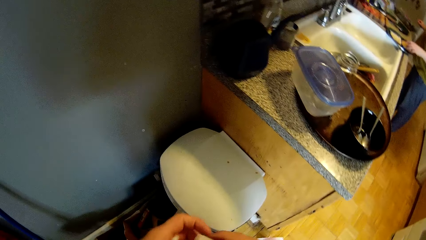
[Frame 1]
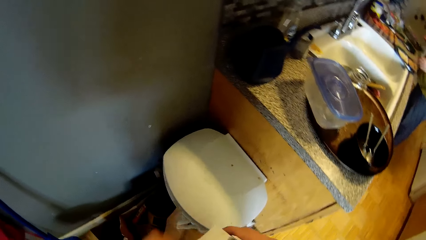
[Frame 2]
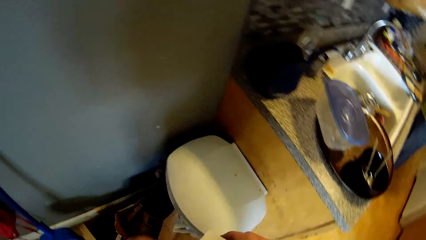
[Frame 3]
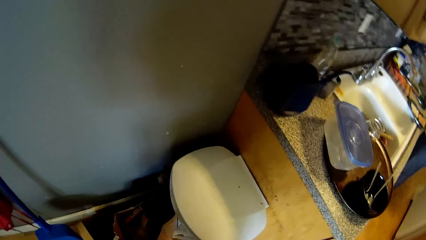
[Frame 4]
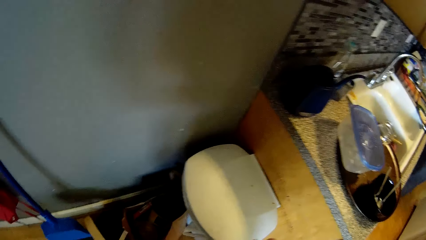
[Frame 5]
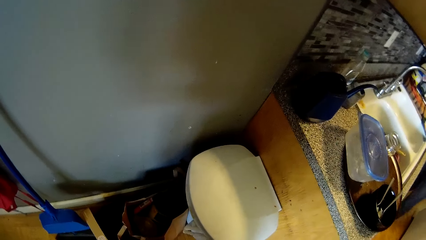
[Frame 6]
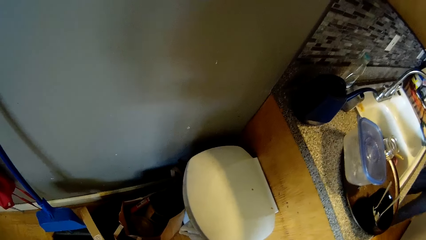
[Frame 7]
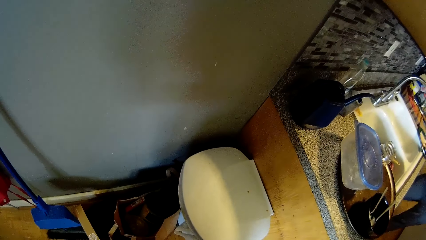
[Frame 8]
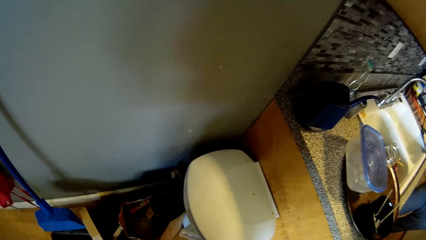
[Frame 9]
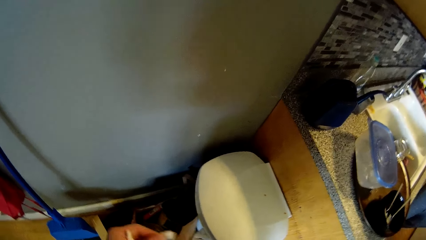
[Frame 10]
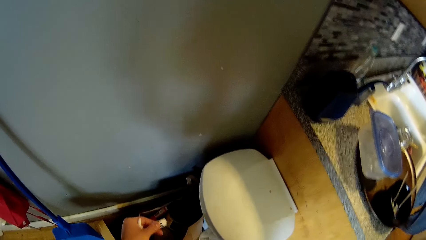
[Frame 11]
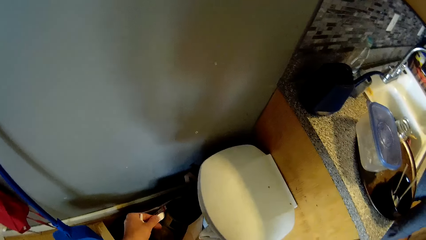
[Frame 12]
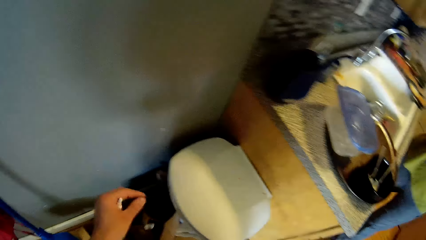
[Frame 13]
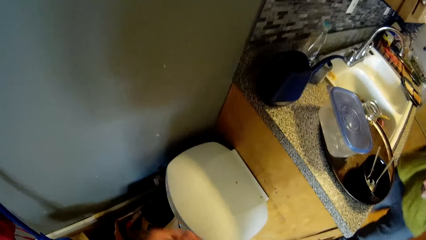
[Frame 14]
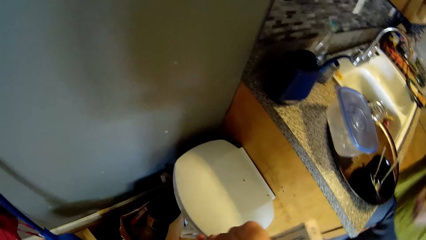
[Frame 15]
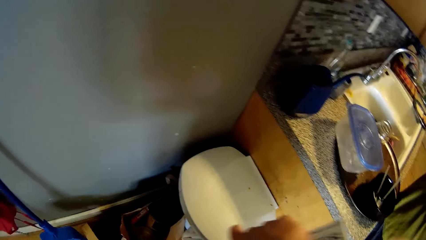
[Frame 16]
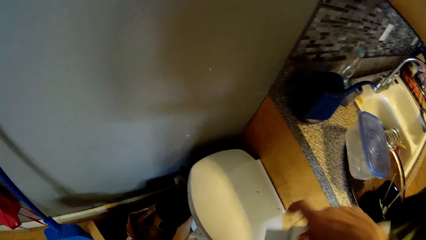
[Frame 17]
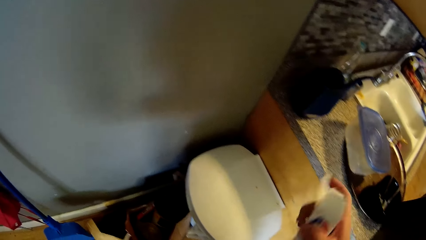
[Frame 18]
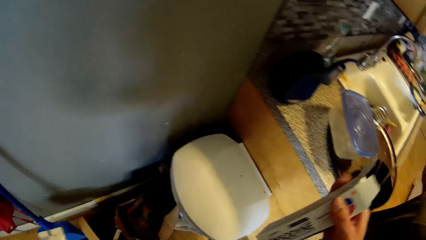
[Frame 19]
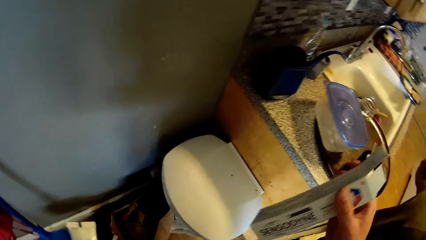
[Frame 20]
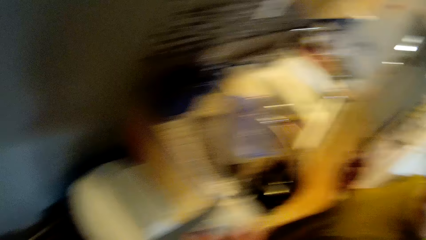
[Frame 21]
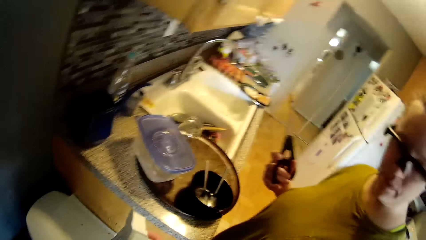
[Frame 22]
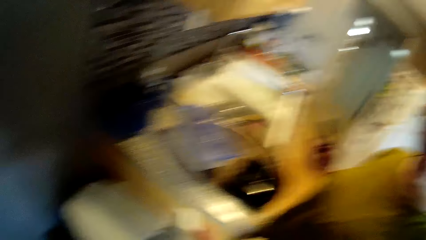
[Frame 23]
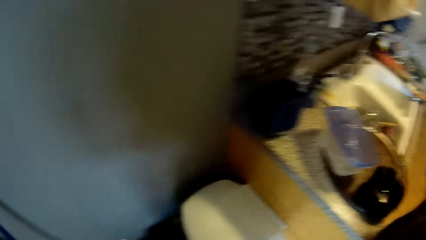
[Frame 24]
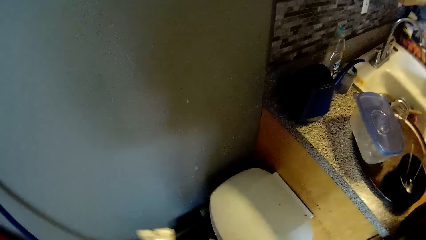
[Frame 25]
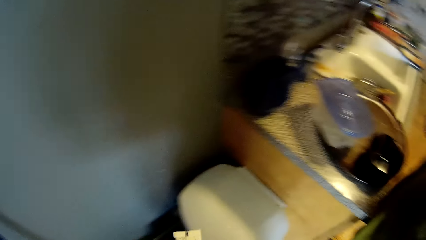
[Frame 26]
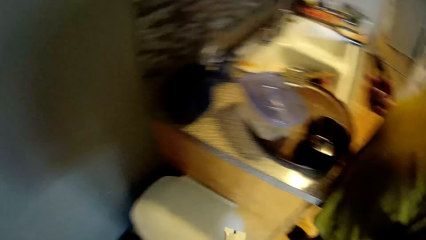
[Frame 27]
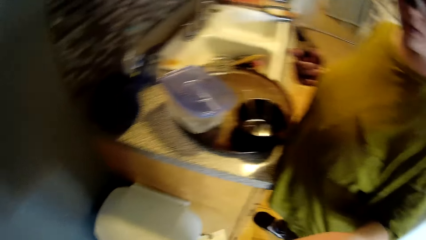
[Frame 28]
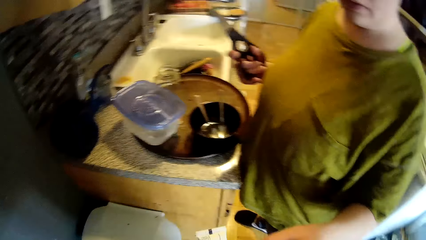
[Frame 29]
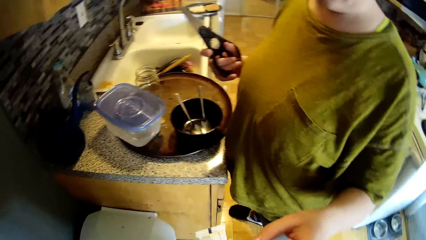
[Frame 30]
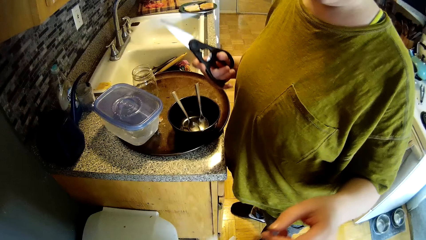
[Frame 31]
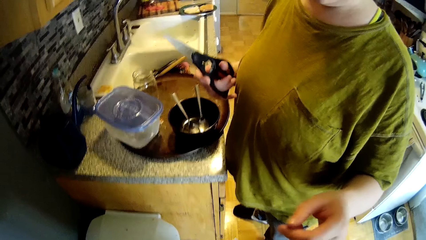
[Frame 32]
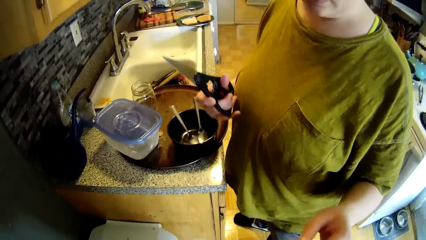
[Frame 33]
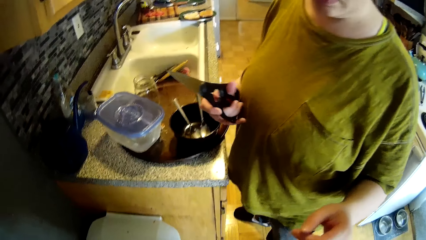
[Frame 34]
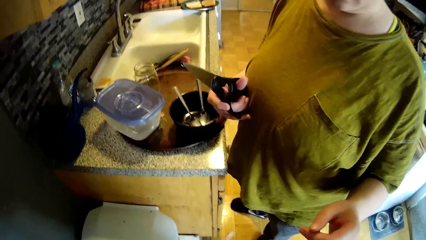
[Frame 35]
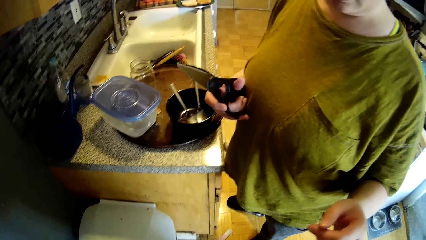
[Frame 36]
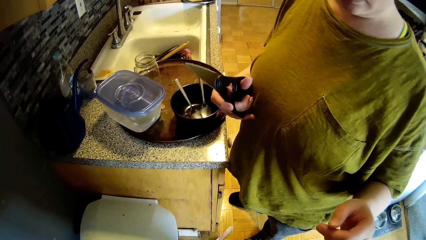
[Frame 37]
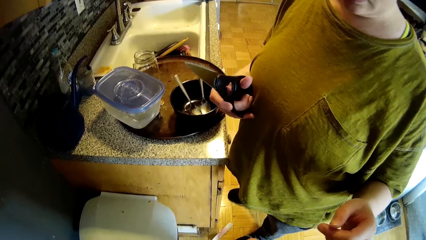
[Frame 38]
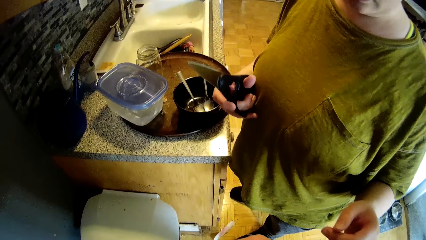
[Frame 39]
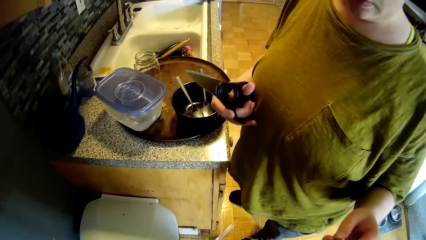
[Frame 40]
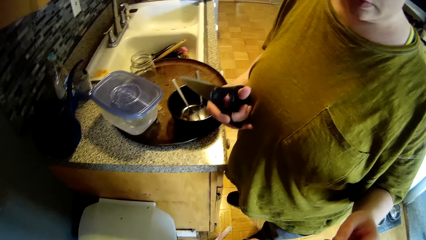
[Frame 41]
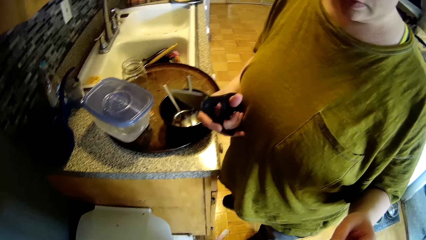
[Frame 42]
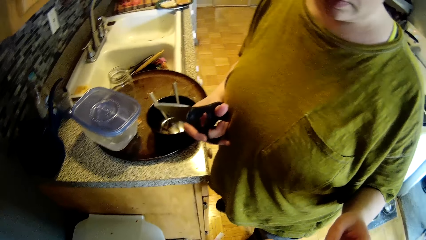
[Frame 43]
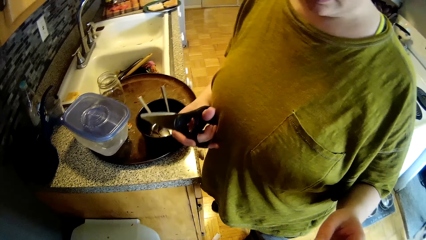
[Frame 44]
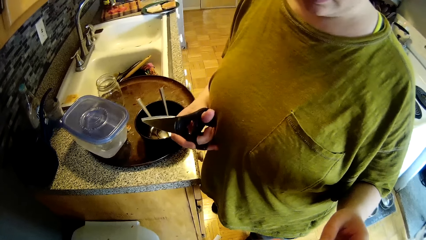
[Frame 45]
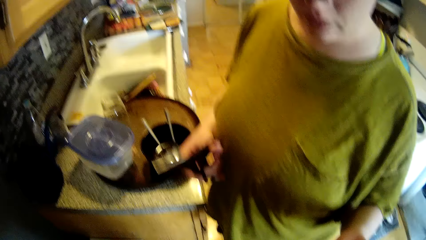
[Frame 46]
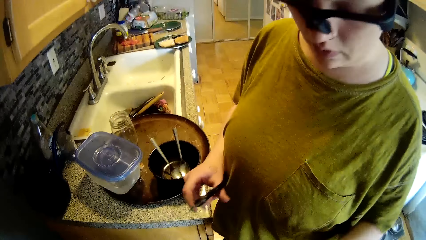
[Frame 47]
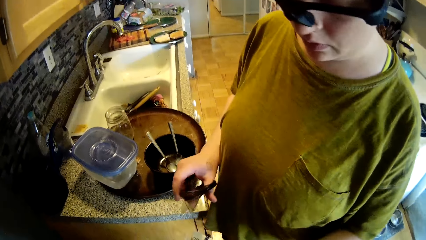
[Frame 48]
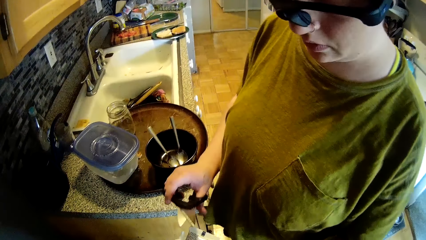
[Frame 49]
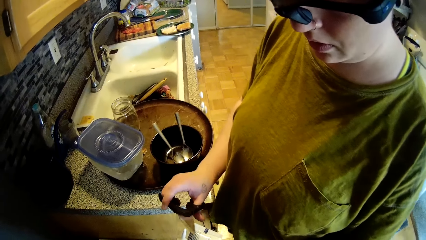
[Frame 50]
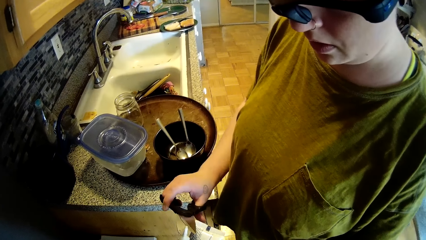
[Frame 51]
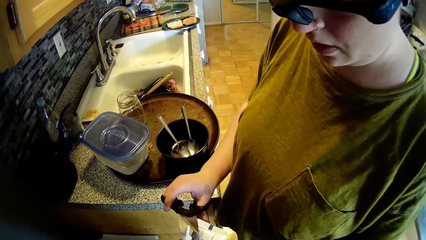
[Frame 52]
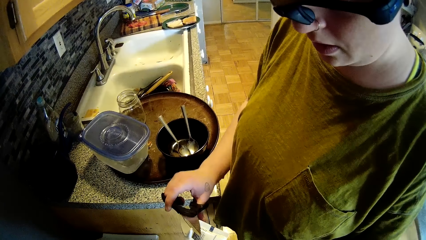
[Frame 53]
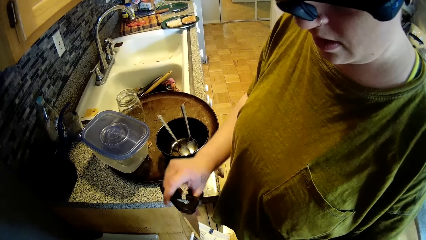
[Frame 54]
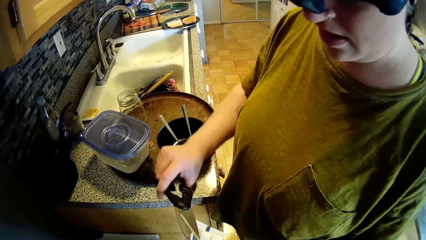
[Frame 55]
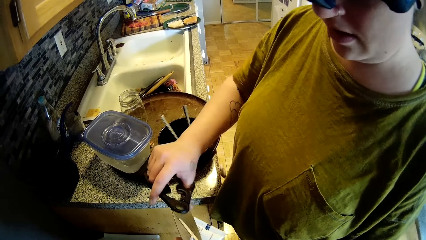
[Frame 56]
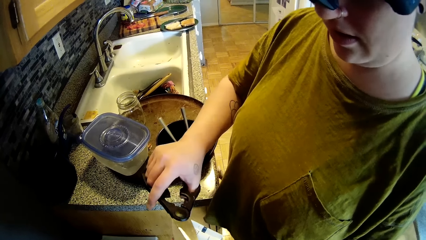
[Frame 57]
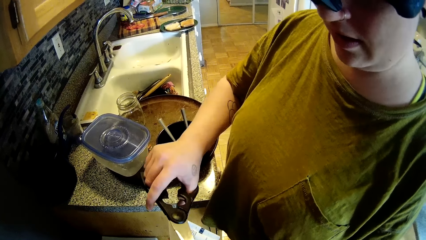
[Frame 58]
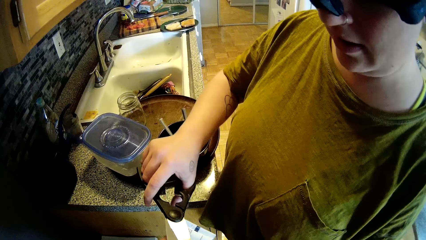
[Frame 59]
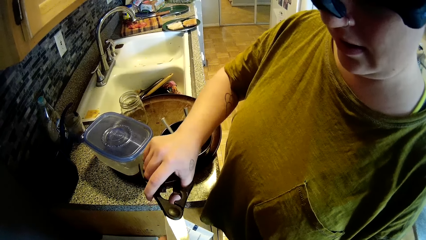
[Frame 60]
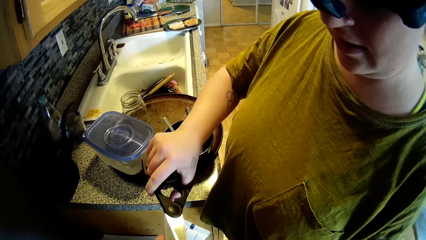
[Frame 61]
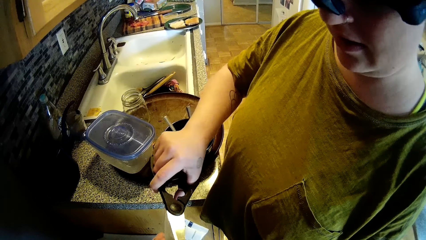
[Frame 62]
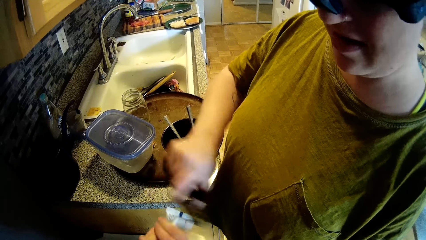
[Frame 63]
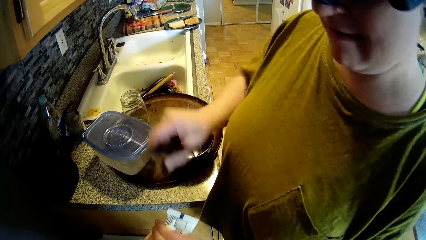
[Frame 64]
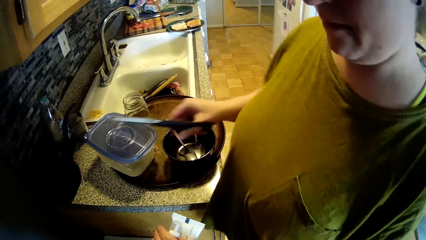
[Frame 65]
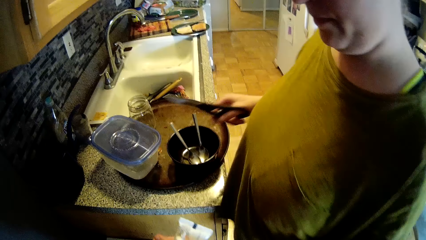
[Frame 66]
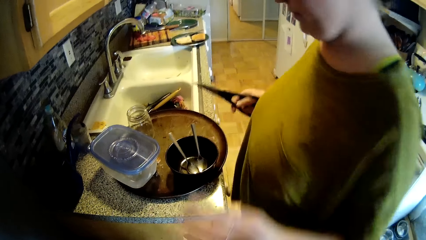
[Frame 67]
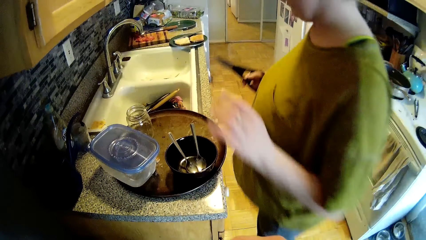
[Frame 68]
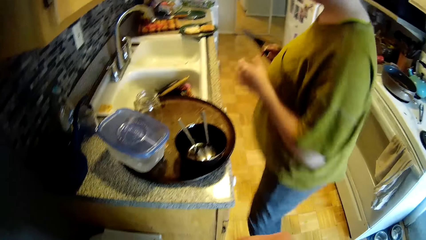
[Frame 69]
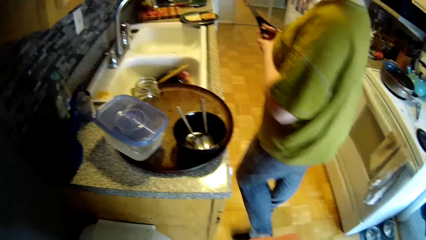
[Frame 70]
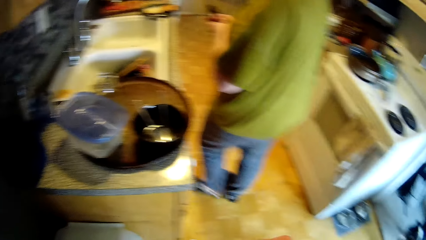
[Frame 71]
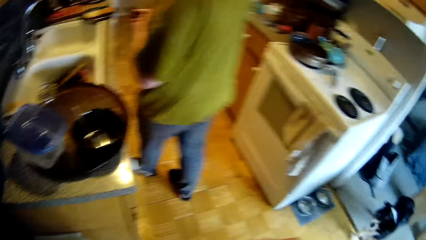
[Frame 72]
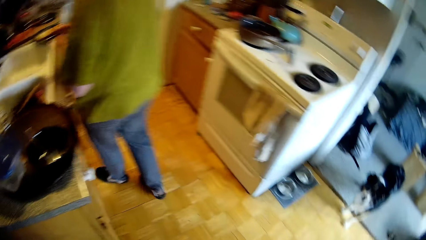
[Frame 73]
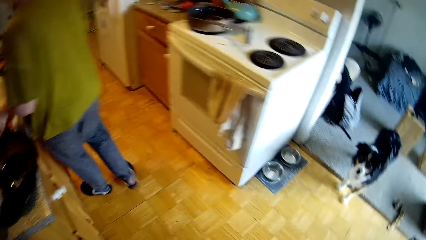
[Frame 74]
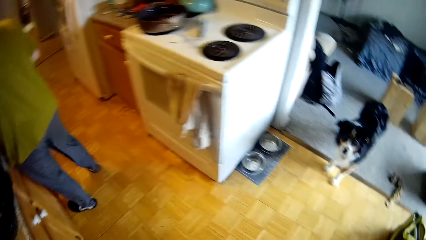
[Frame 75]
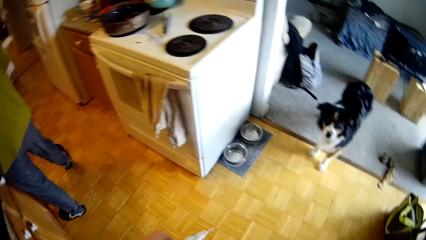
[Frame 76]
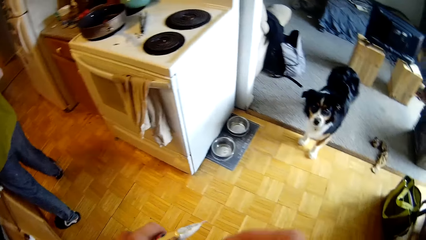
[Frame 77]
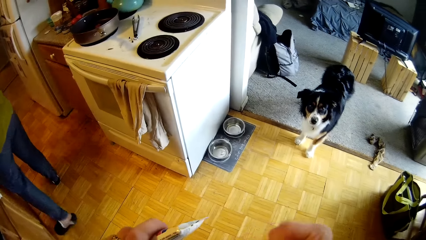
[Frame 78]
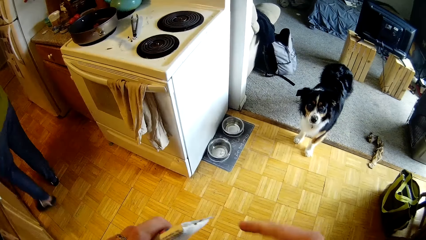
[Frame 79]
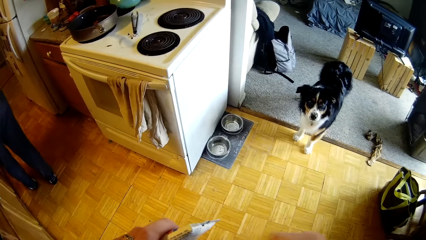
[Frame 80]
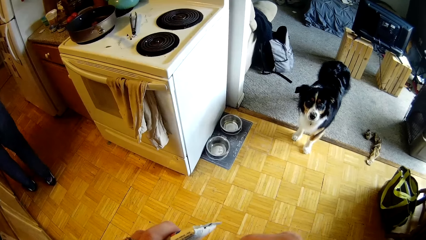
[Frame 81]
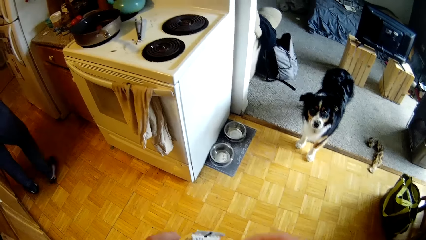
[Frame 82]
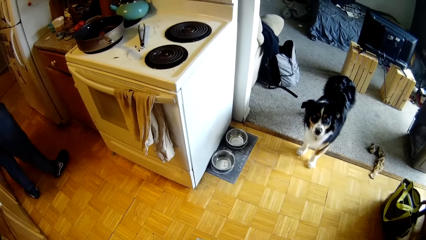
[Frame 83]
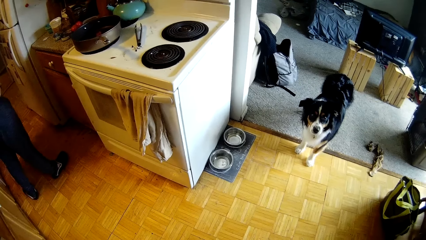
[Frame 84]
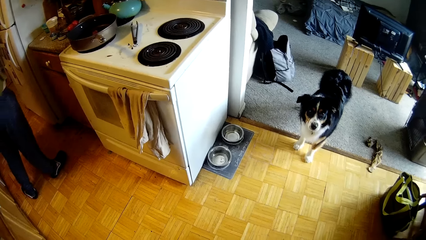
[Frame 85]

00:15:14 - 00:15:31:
The camera wearer removes a tag from the toothpaste carton with his left hand. He throws the tag into the paper bag with his left hand. A woman holds the scissors. The woman cuts the tip of the toothpaste in his left hand with the scissors in her right hand. The camera wearer talks to the woman. The woman drops the scissors on the countertop.
